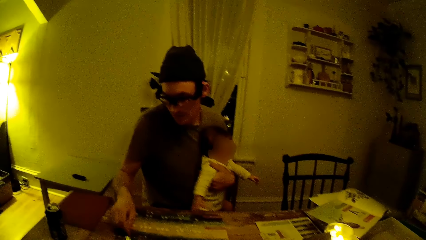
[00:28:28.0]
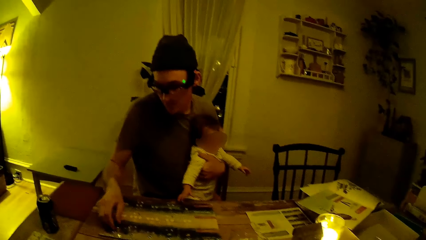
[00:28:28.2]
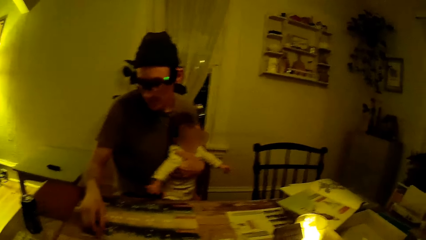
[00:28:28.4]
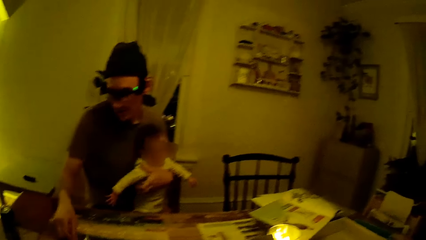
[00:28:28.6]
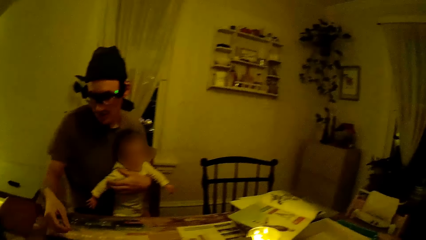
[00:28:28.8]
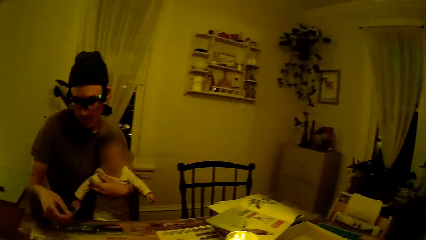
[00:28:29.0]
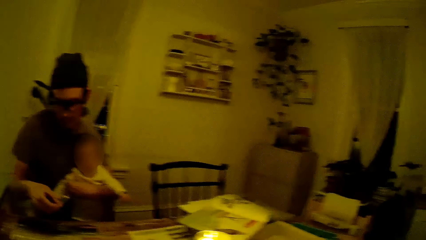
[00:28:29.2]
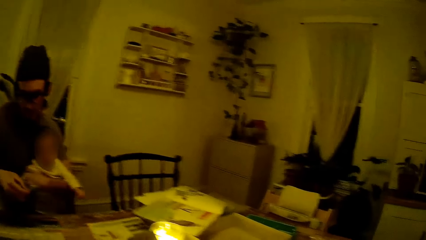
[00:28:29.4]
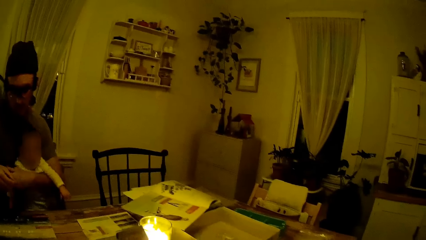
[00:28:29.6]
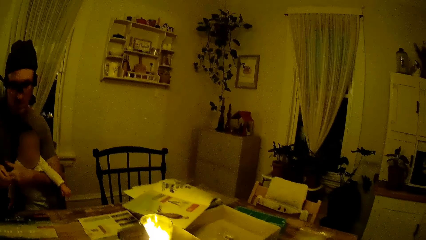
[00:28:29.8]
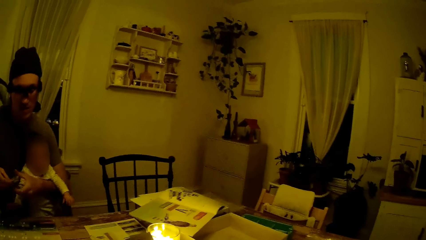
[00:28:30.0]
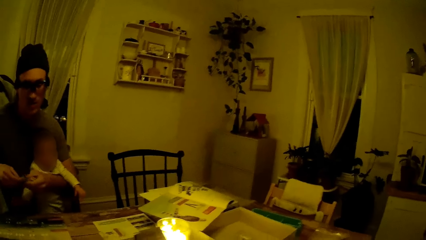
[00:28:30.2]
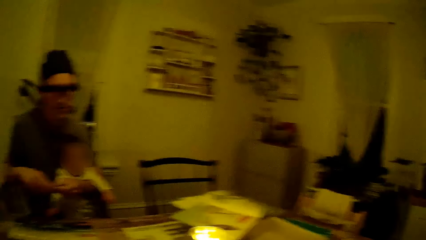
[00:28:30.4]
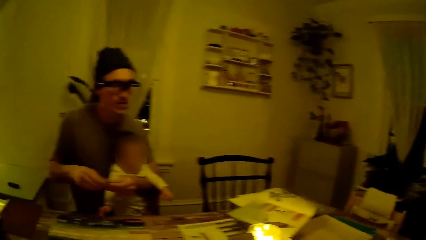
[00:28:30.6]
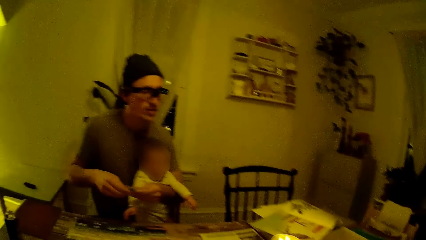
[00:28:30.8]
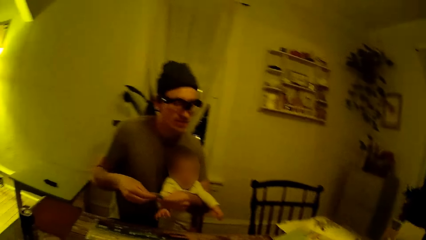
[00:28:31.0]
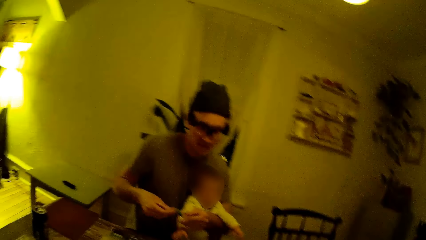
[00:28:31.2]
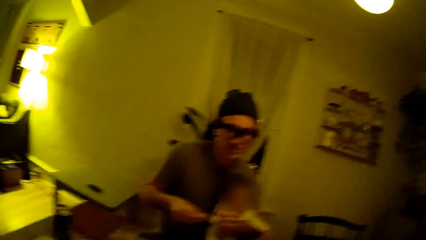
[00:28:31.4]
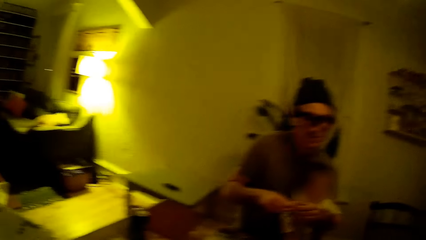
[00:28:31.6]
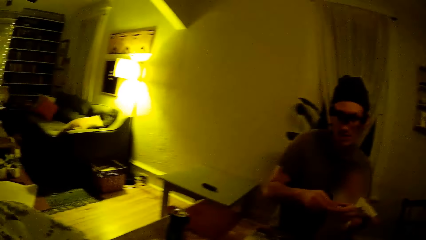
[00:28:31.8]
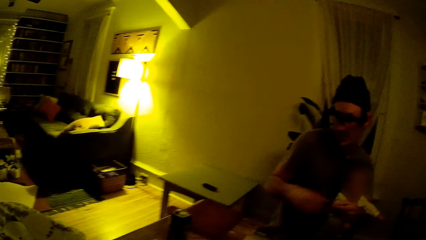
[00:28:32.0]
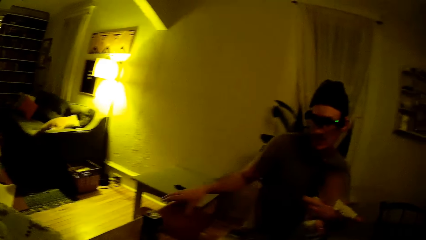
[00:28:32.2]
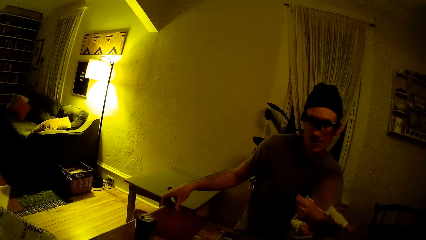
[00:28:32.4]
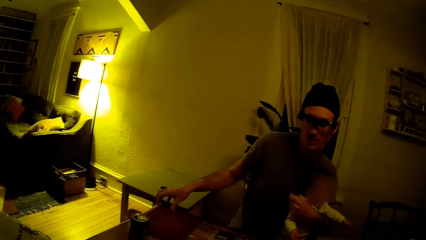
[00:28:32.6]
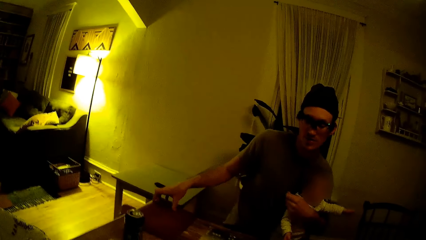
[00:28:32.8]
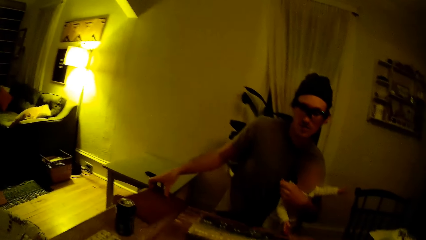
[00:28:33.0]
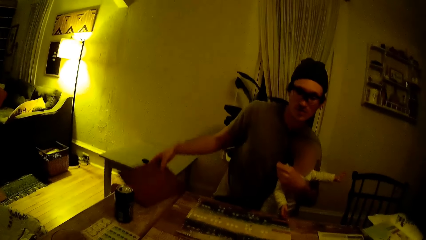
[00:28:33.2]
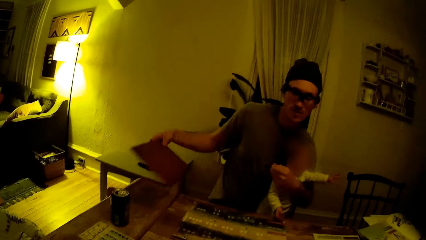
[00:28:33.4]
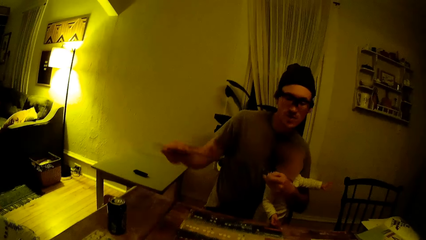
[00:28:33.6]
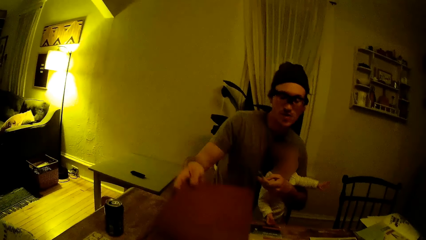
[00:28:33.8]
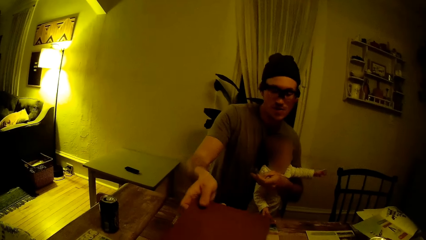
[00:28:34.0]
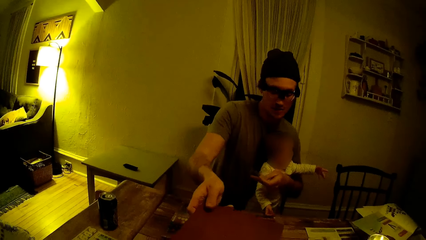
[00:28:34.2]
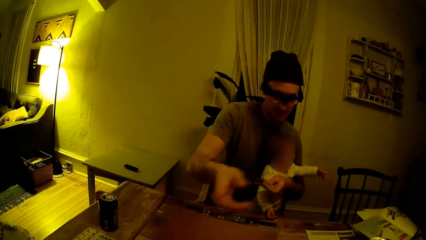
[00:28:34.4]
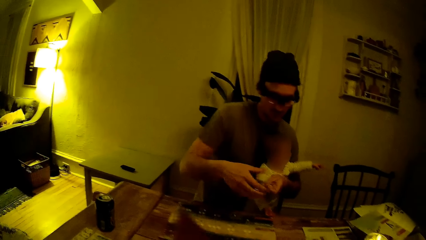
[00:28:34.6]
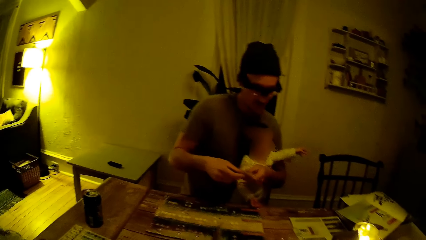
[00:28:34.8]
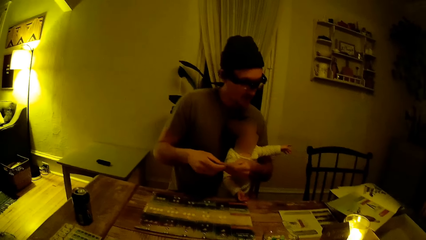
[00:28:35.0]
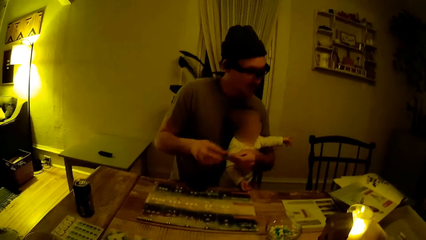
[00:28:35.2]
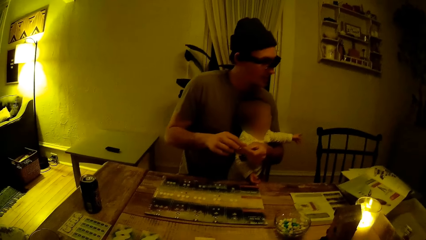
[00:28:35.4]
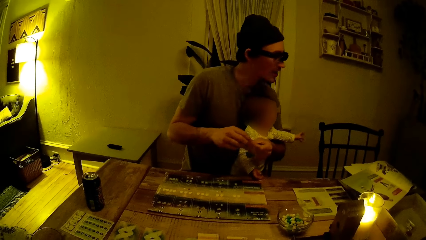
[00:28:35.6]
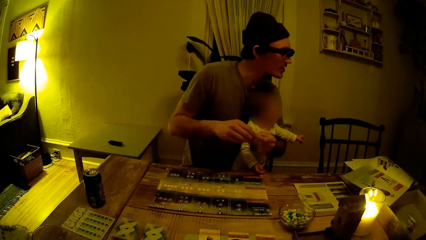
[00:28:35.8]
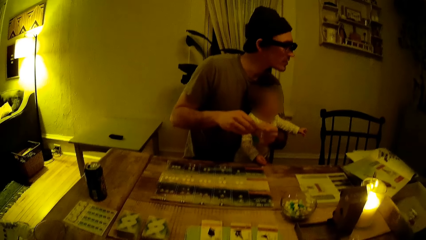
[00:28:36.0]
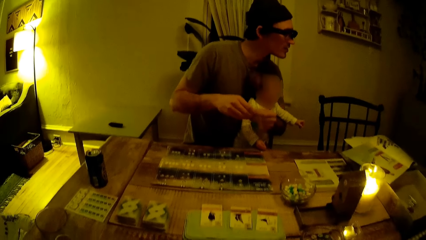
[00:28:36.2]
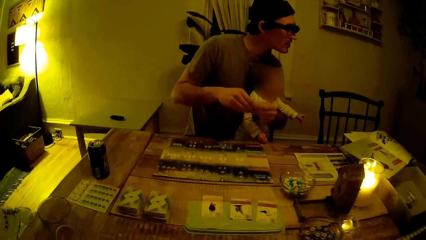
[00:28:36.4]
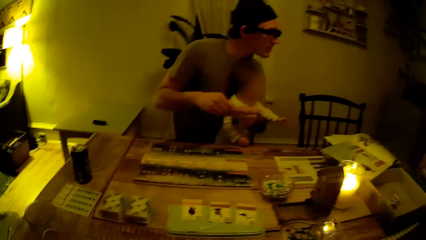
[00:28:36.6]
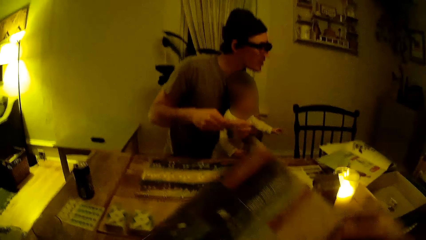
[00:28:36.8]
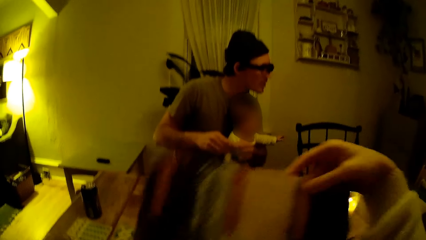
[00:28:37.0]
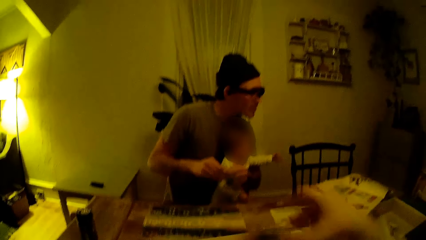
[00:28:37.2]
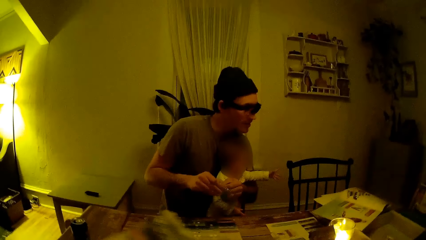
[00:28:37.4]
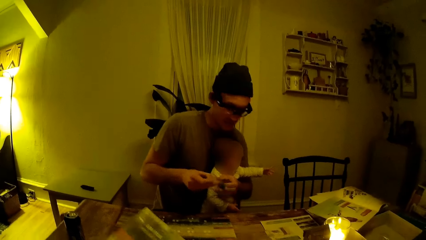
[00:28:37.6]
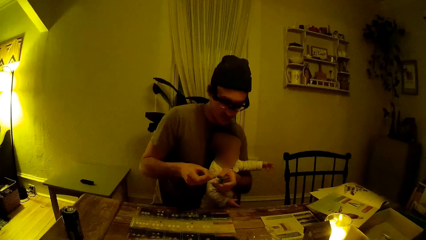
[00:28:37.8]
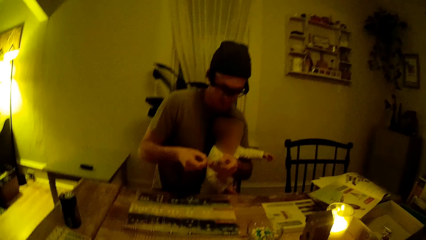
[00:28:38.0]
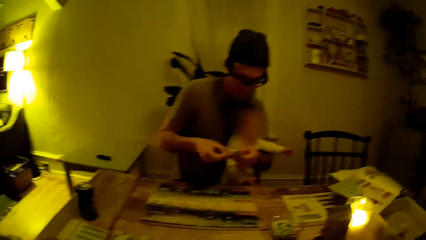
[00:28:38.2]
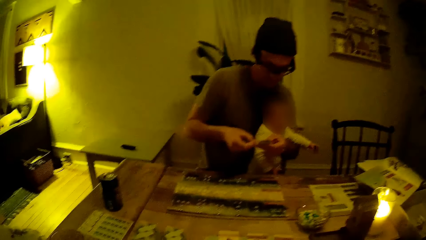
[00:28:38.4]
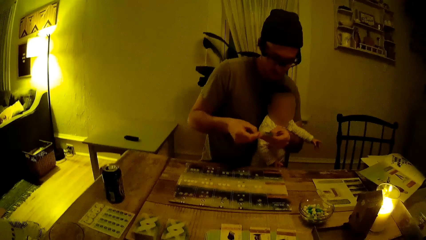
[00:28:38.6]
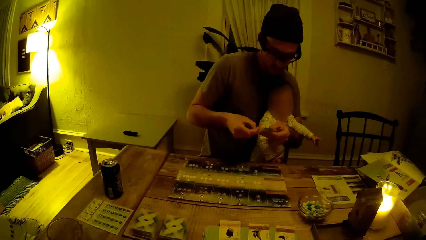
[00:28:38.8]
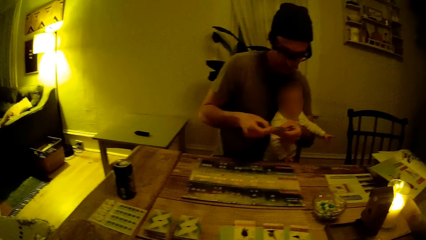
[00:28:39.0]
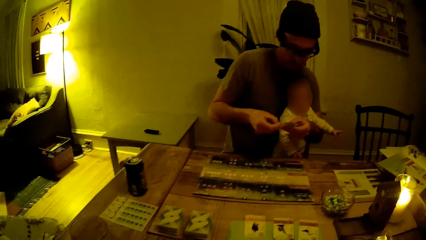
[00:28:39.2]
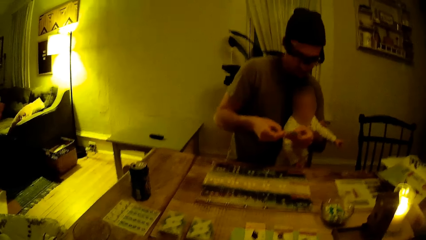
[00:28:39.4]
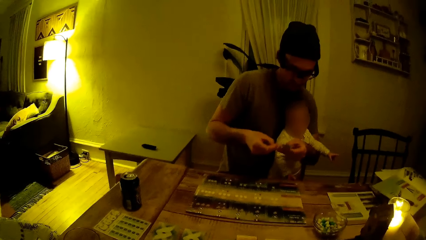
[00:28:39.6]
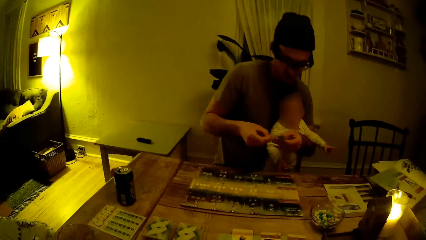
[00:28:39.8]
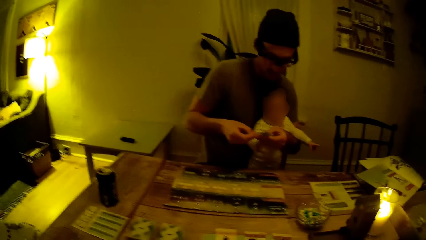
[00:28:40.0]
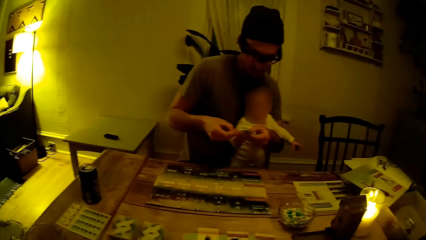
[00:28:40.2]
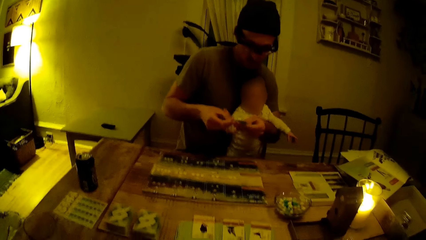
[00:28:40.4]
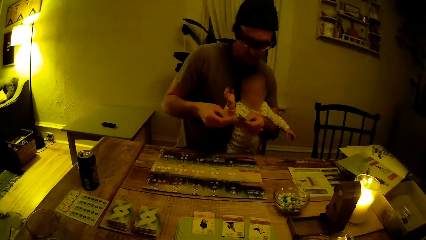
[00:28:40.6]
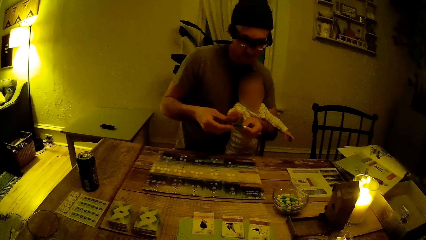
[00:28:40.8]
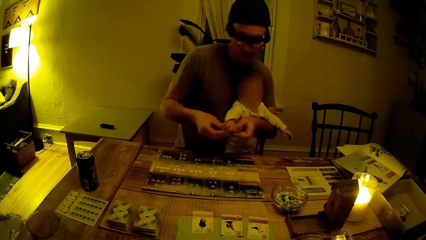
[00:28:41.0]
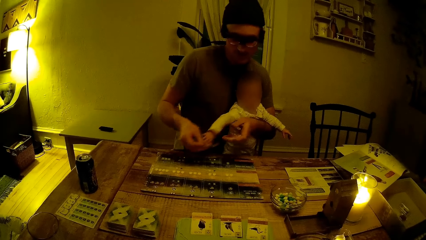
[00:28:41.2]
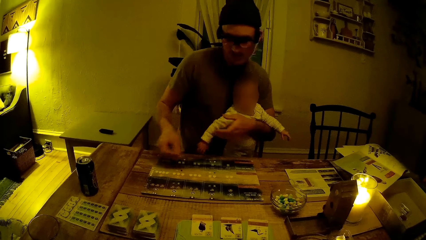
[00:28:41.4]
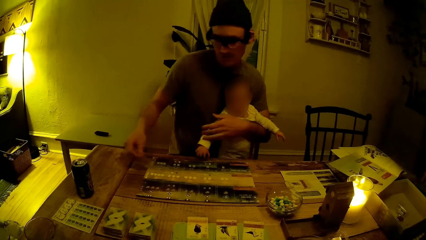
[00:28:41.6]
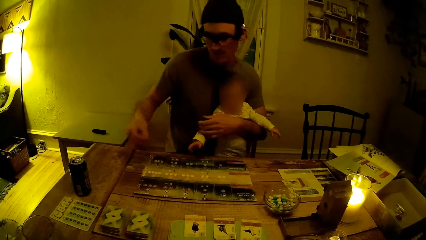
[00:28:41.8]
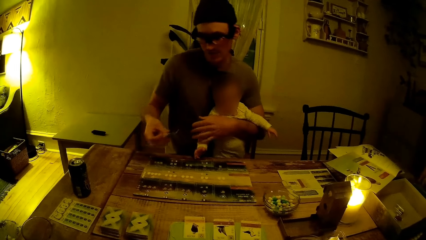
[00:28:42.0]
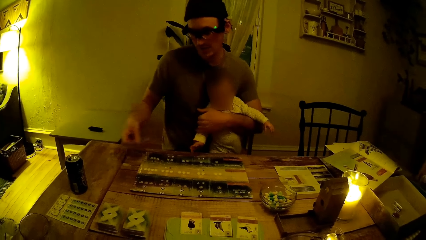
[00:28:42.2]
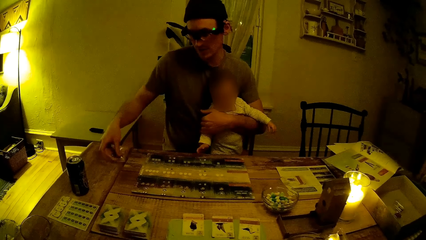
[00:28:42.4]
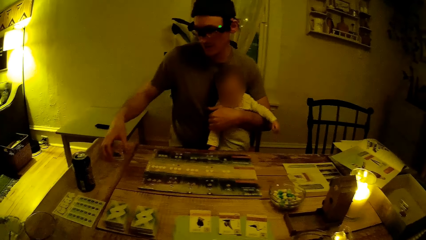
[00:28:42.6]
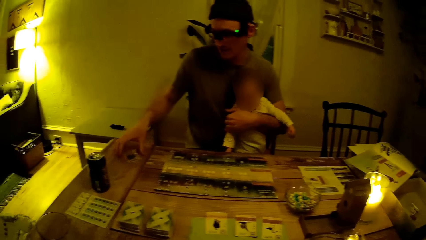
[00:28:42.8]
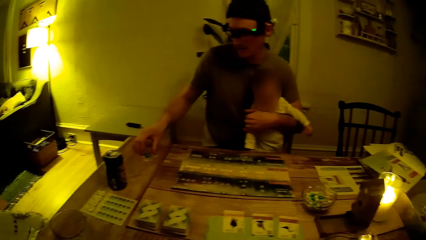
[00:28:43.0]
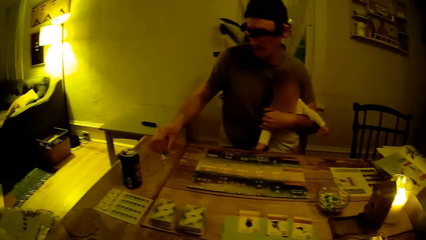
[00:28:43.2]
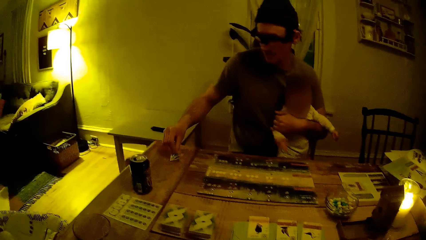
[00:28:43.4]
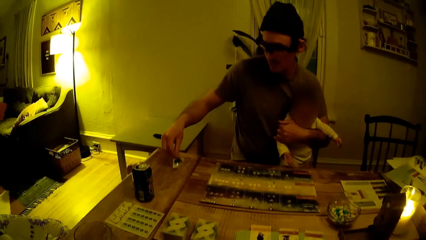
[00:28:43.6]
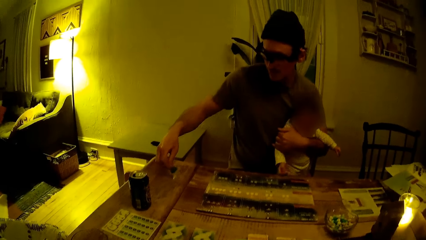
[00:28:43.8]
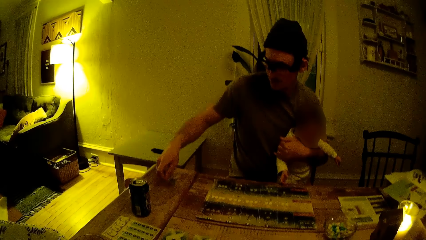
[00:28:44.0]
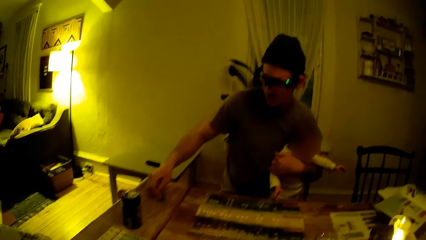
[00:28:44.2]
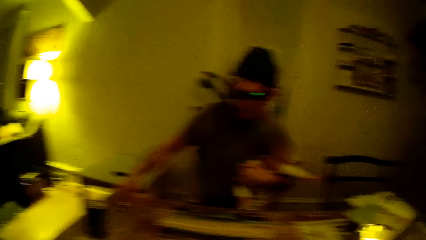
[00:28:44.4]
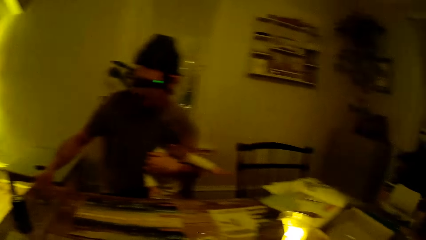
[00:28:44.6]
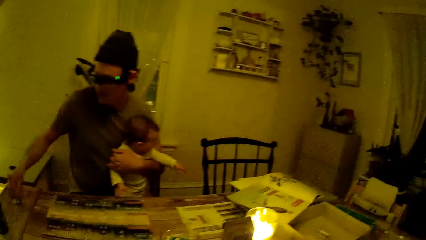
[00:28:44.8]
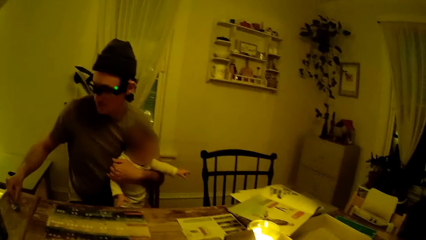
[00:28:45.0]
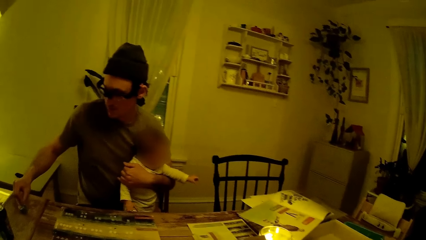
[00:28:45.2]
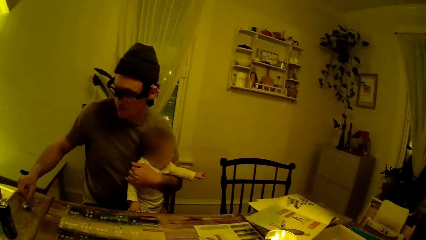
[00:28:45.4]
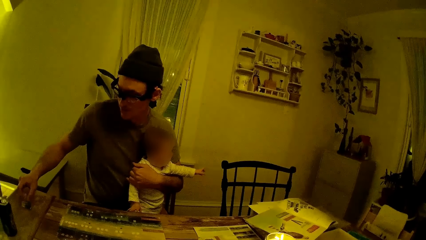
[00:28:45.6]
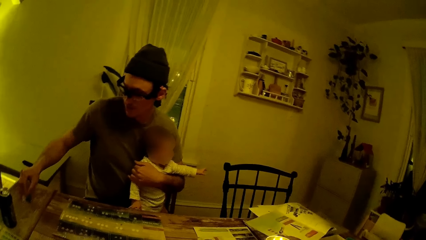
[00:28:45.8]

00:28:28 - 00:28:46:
The man picks the pack of seeds from the table with his right hand. The man holds the pack of seeds with both hands. The man removes his right hand from the pack of seeds in his hands. The man places his right hand on the brown book on the table. The man picks the brown book on the table with his right hand. The camera wearer receives the brown book from the man. The man places his right hand on the pack of seeds in his left hand. The camera wearer opens the book. The man examines the pack of seeds in his hands. The baby touches the pack of seeds in the hands of the man. The man holds the baby firmly with his left hand. The man pulls his right hand. The man places the pack of seeds in his right hand on the table. The man examines the pack of seeds on the table with his right hand. The camera wearer talks to a person.
